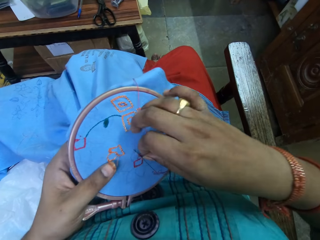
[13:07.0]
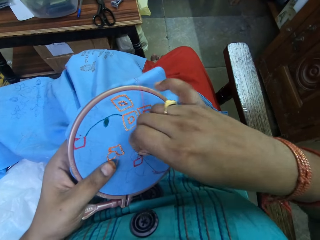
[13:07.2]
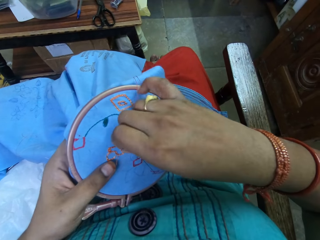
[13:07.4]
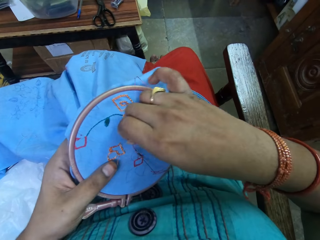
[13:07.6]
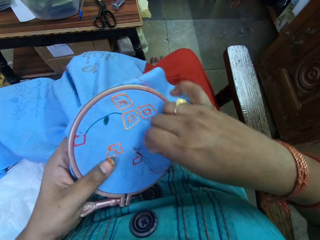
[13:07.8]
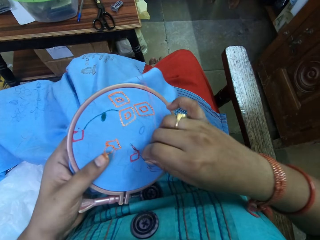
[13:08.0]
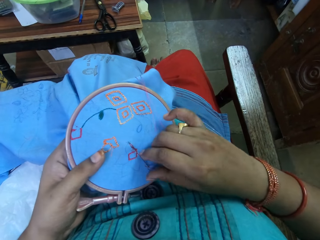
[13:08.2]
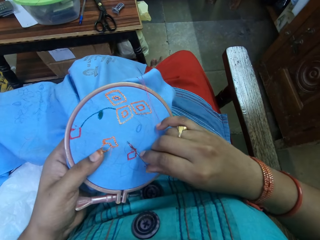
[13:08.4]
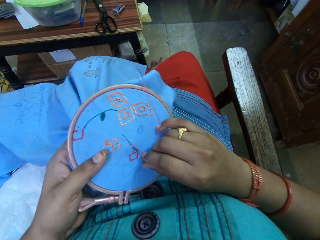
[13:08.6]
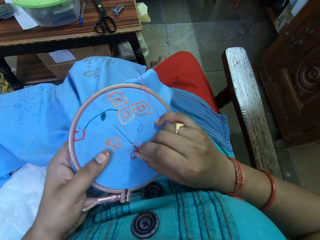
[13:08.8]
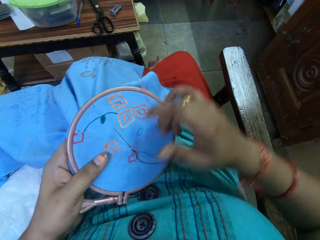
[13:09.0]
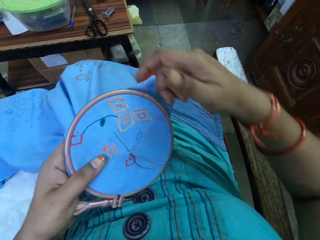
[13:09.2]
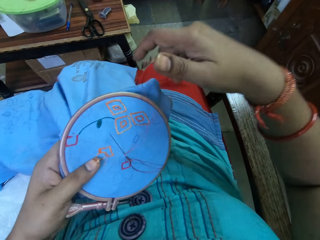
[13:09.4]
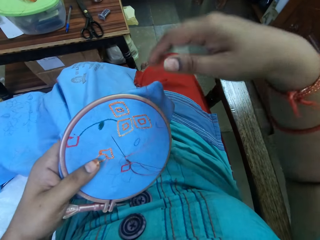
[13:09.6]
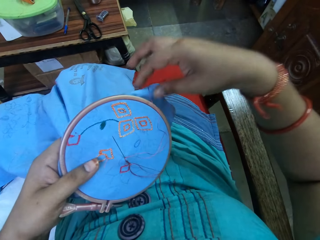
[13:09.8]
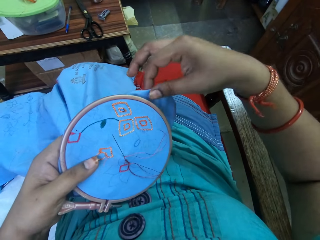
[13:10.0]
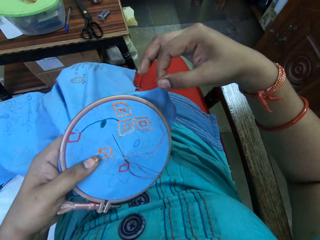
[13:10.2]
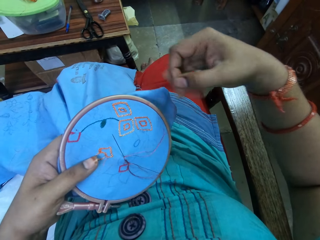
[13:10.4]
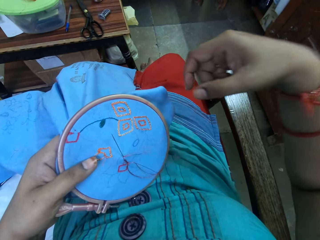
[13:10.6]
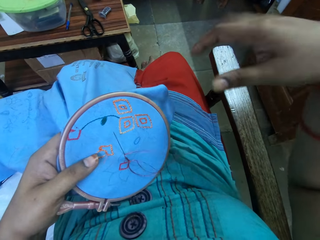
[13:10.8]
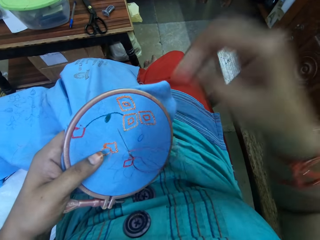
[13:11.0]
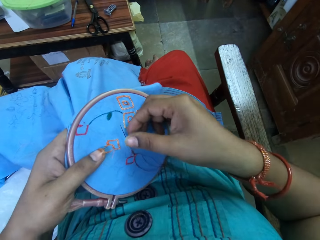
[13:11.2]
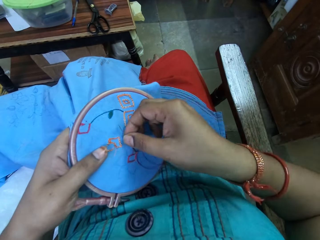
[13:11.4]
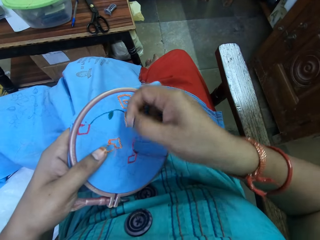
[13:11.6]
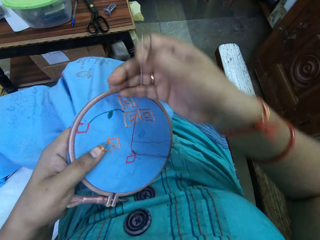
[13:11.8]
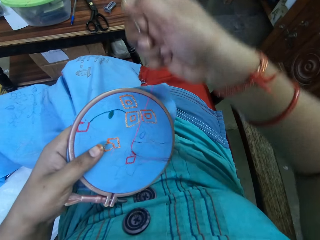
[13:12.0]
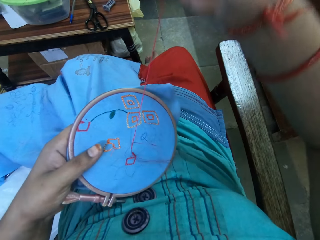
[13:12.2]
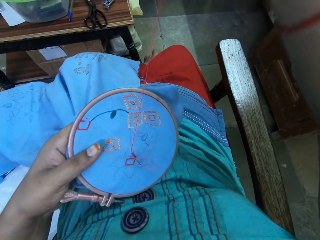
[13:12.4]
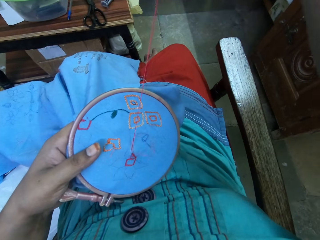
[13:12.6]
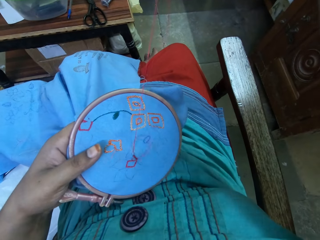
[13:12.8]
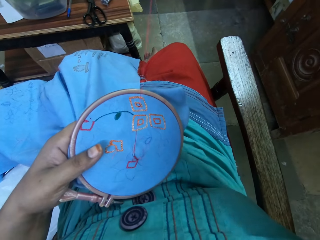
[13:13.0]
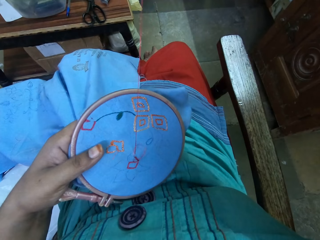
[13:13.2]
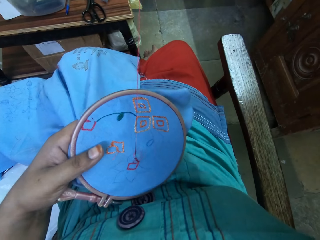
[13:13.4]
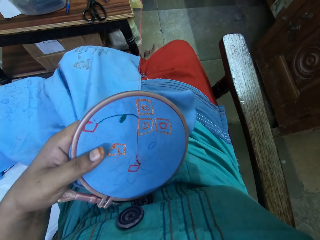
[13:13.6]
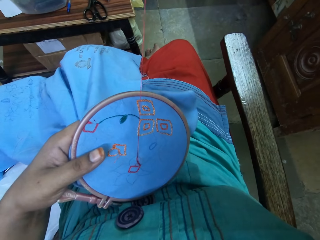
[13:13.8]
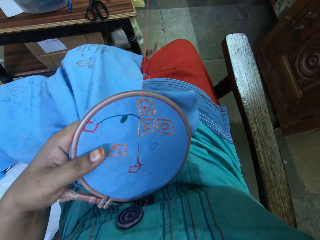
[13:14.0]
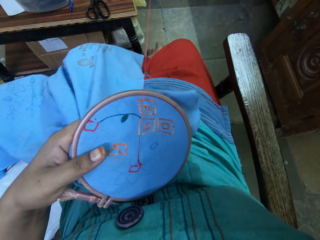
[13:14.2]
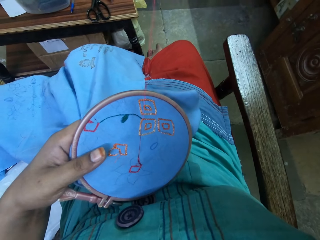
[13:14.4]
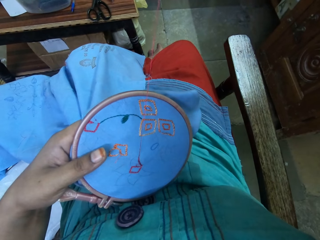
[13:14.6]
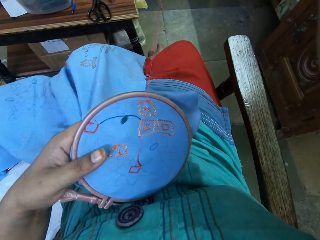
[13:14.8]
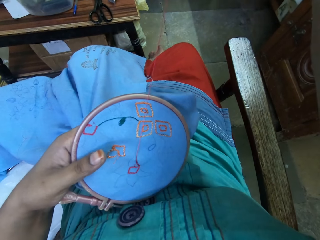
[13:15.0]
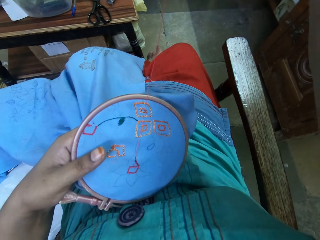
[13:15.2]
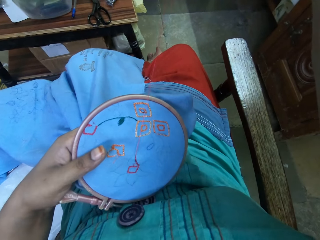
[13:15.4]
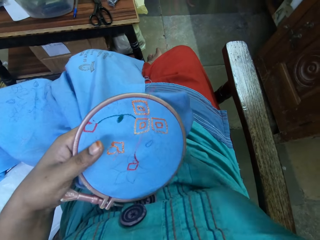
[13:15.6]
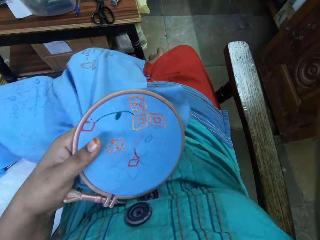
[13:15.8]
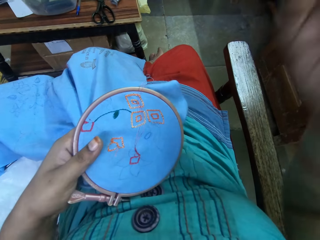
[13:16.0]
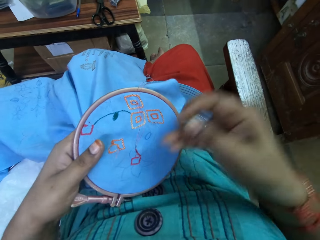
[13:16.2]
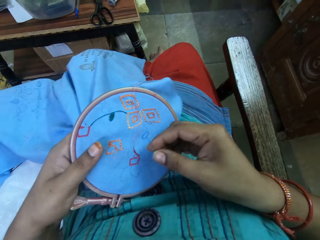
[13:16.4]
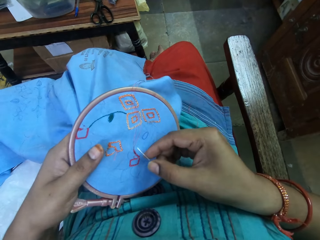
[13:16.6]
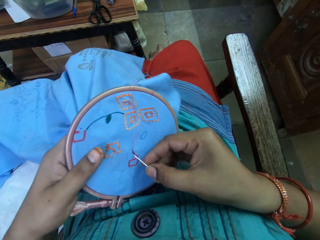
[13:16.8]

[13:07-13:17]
The camera wearer pulls the thread.

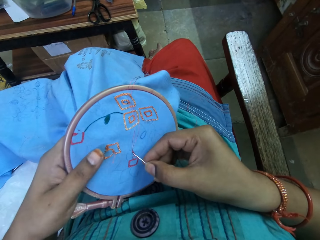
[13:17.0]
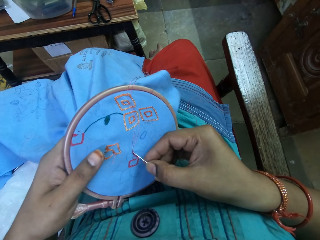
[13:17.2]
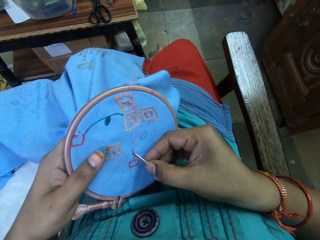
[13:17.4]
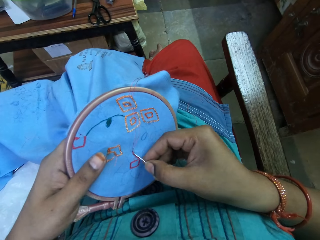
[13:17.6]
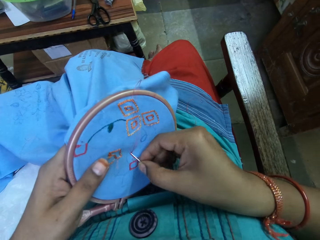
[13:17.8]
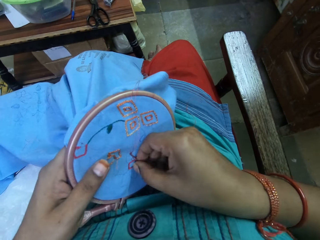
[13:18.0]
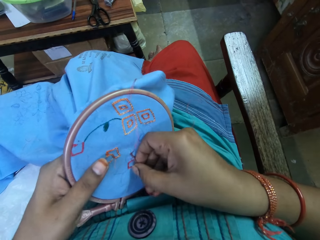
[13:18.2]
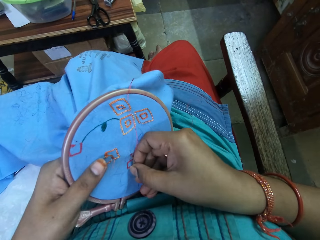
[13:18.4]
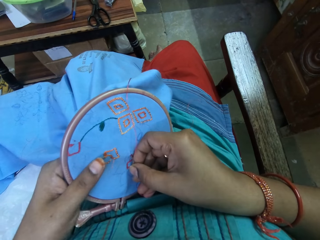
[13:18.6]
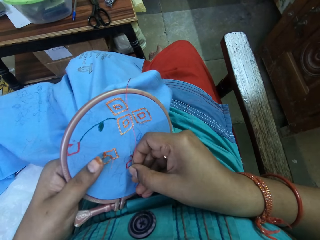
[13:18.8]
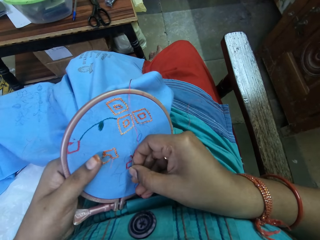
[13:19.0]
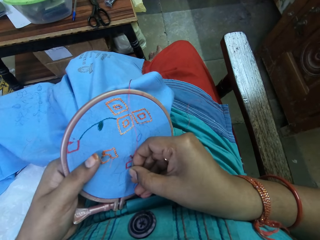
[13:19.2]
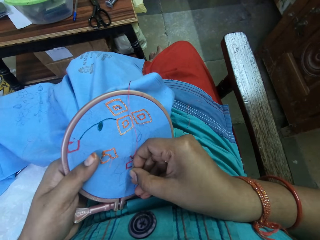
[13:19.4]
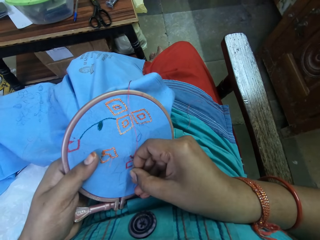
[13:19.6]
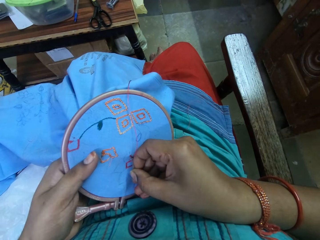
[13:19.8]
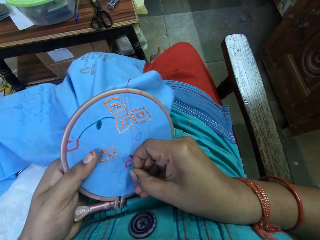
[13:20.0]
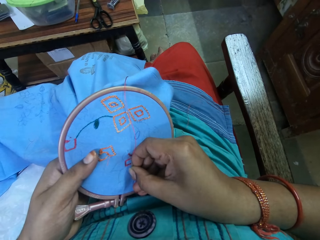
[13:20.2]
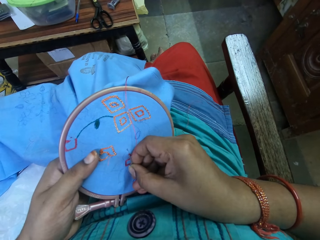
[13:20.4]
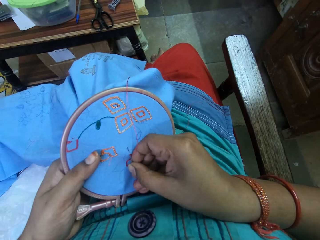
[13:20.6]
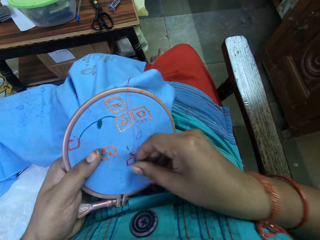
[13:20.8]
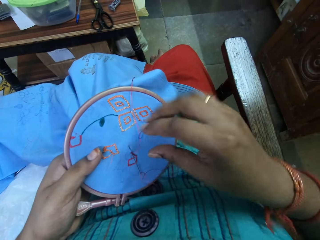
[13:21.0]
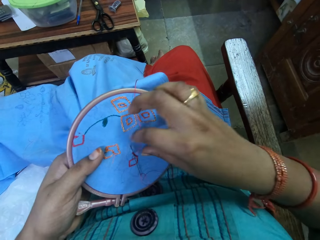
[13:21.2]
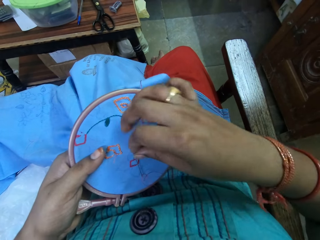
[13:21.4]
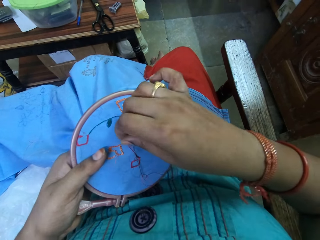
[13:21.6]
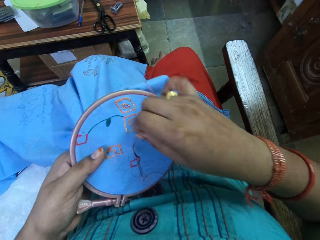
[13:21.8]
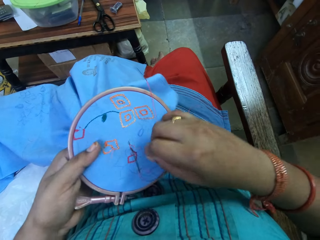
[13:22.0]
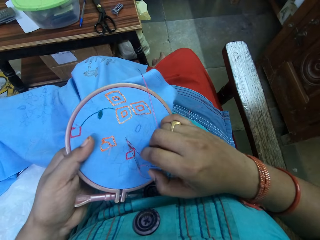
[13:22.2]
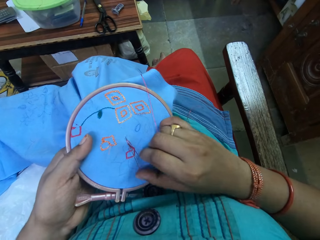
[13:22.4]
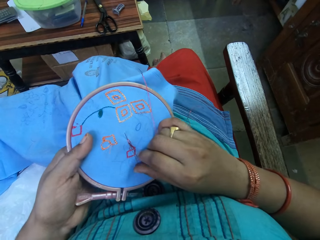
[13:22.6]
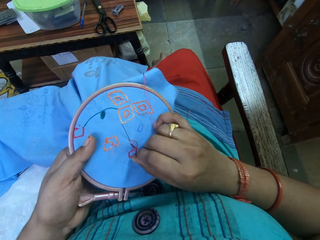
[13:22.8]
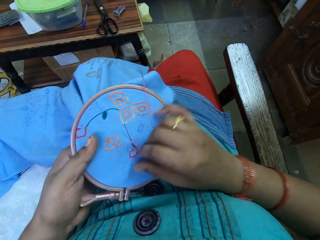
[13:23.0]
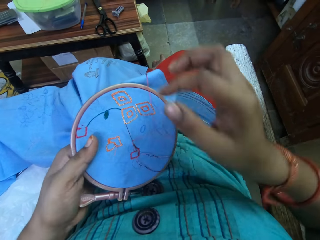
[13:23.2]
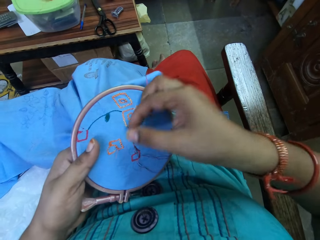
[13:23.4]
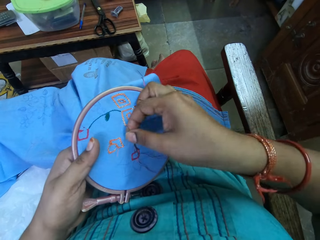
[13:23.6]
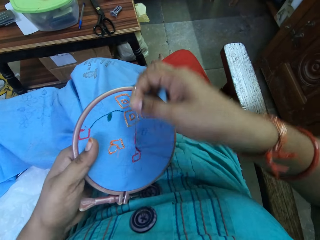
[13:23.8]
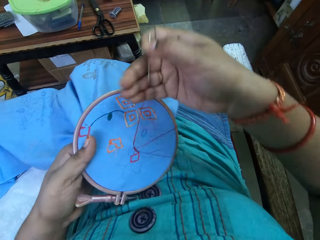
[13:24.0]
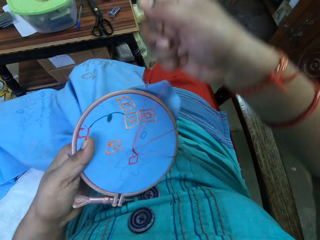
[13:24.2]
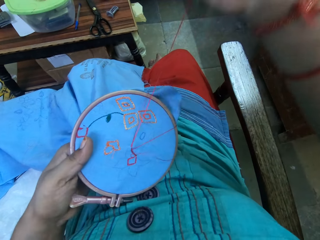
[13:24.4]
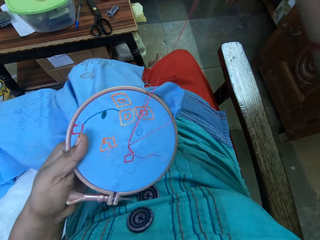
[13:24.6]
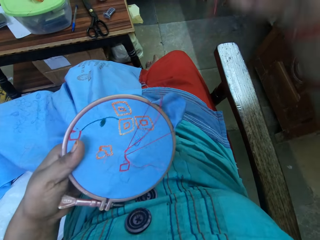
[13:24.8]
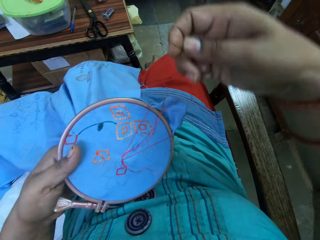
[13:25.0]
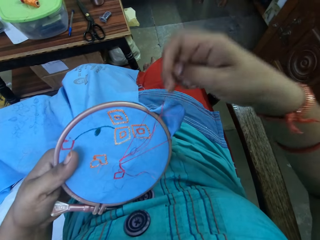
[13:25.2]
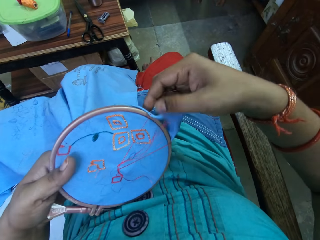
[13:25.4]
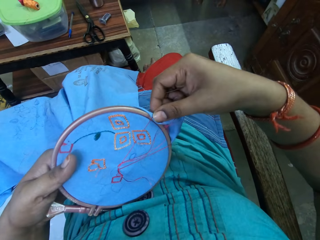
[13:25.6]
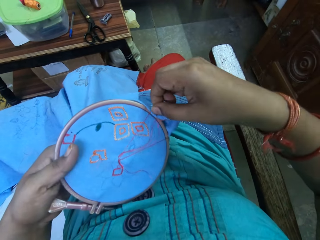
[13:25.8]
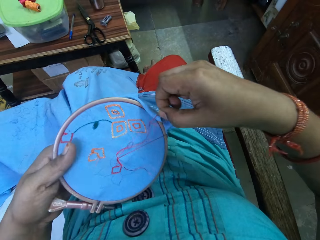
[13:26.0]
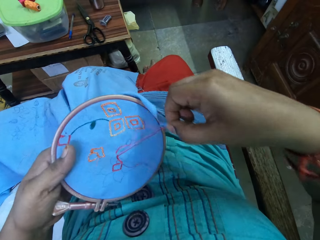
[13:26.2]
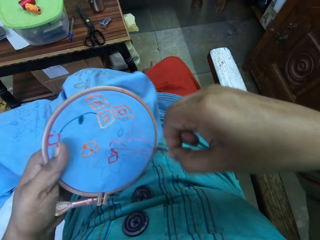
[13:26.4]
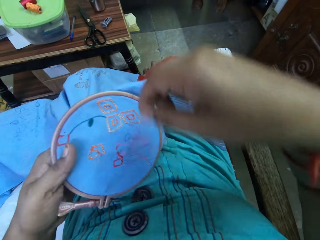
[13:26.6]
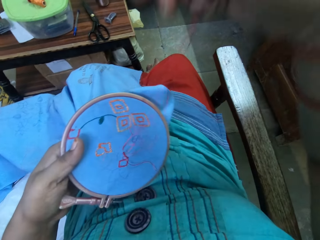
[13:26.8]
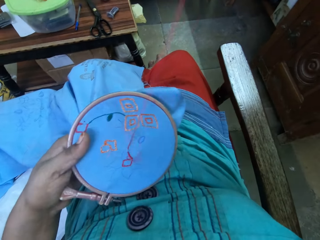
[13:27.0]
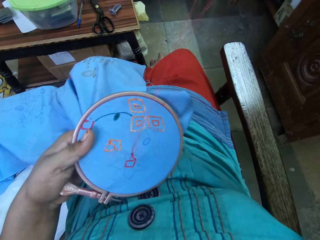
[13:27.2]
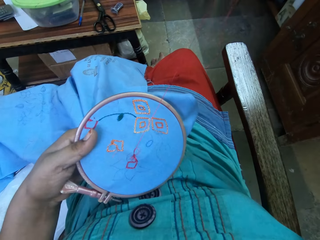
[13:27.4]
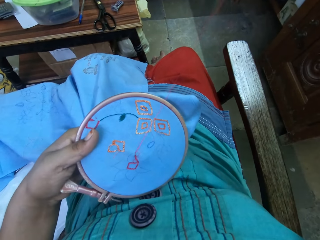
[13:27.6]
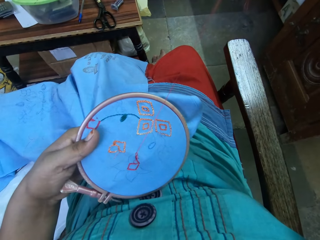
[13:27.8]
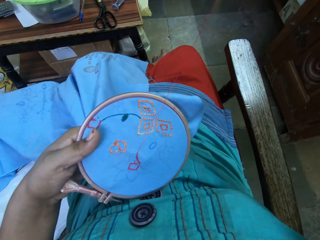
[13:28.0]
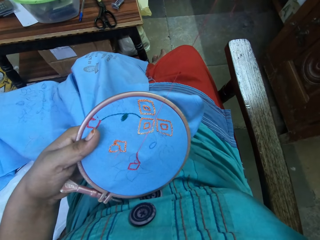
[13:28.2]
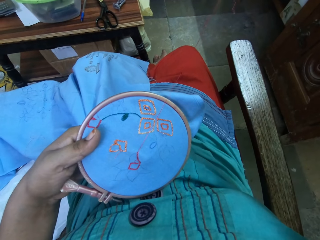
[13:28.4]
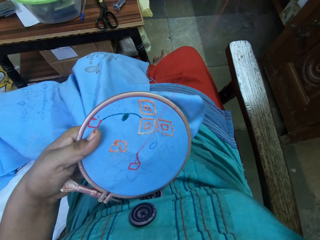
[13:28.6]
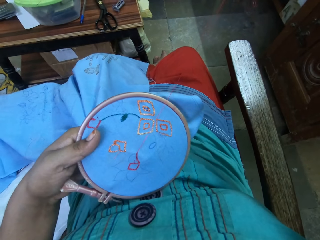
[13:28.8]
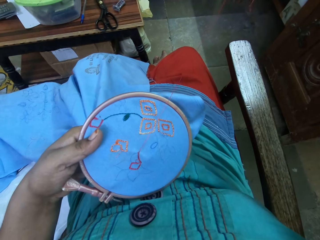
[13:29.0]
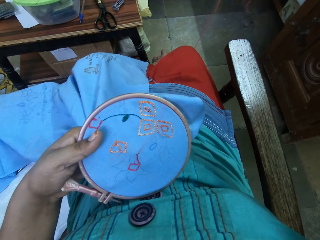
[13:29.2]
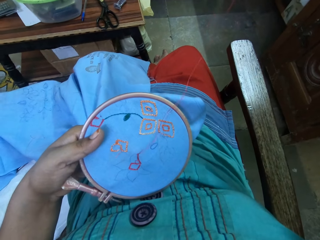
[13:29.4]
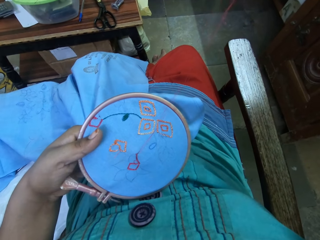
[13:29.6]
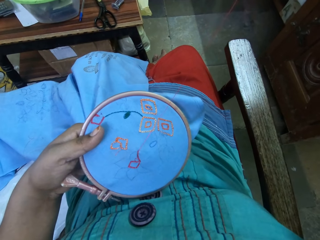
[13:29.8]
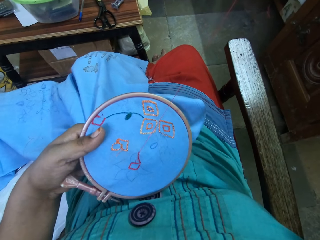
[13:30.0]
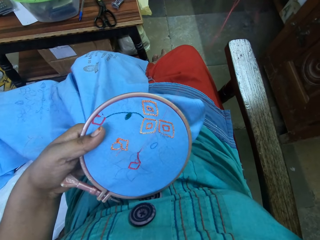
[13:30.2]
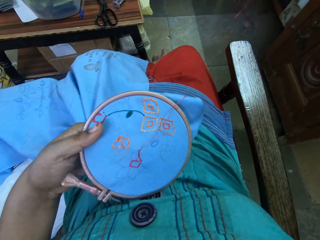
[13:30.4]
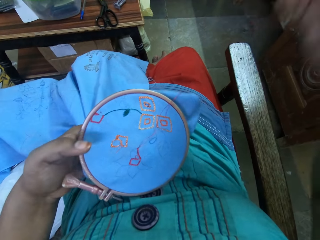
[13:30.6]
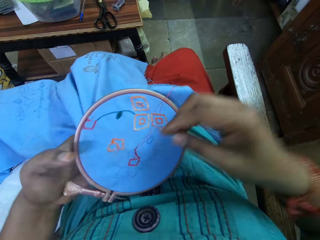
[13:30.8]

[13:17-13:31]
The camera wearer knits a piece of cloth. They pull the thread.
